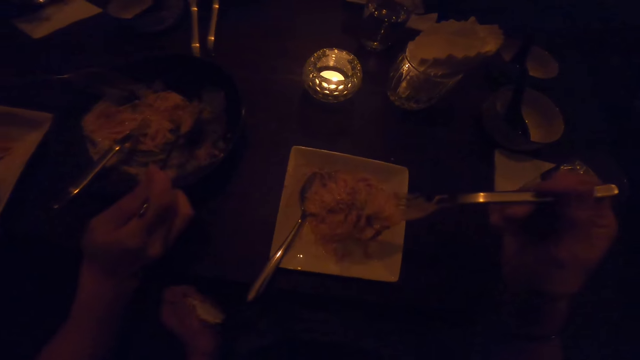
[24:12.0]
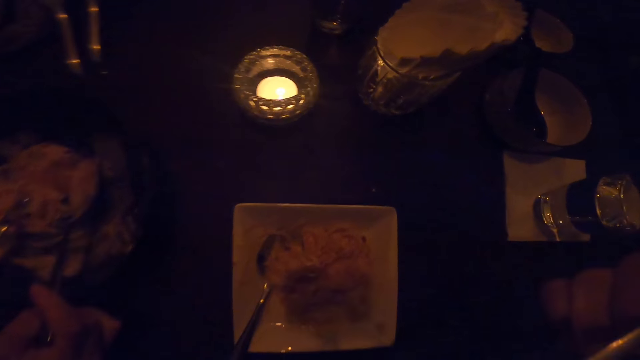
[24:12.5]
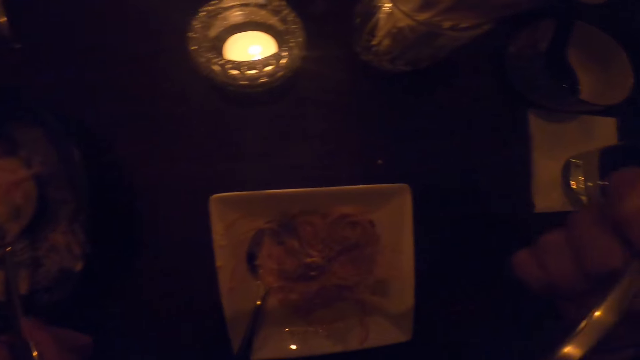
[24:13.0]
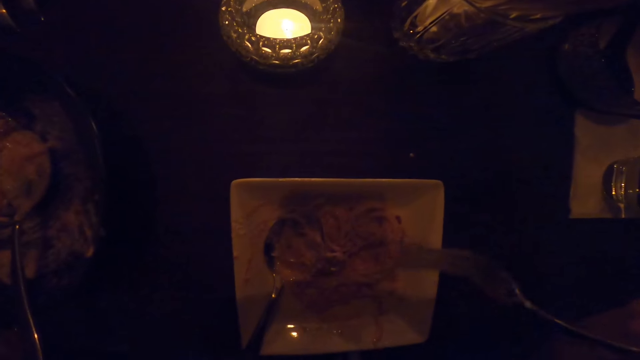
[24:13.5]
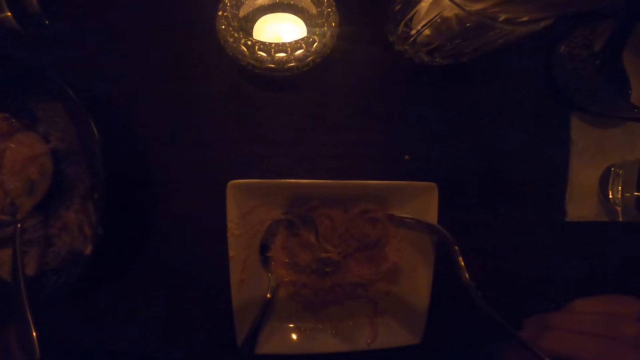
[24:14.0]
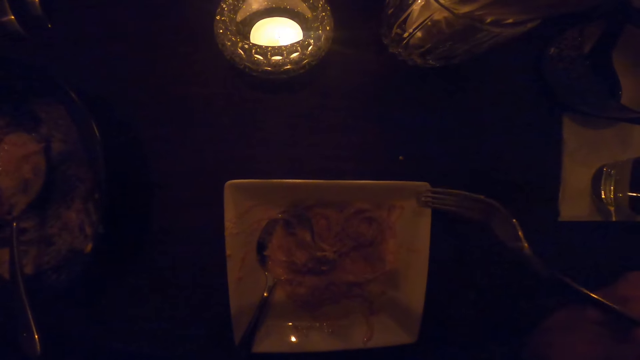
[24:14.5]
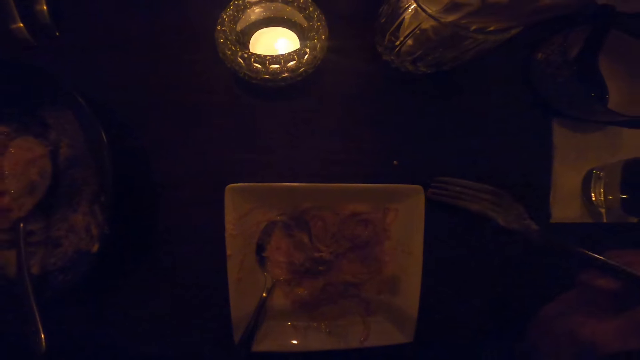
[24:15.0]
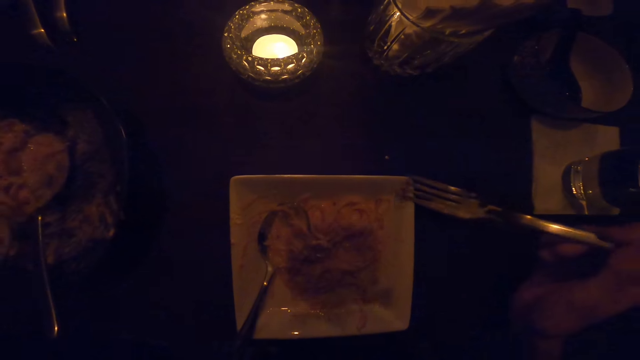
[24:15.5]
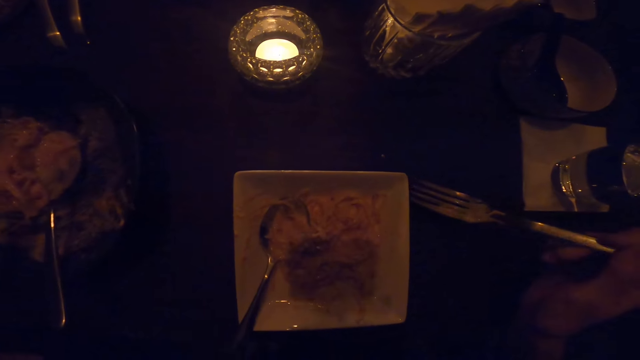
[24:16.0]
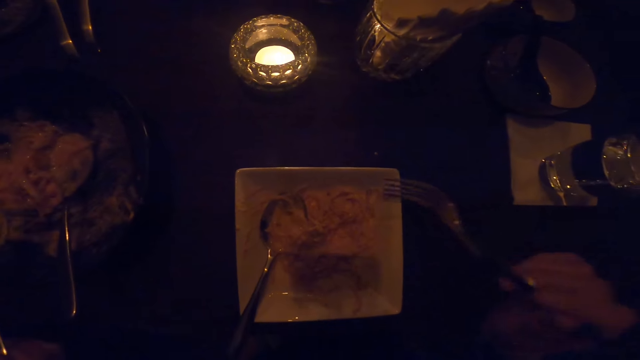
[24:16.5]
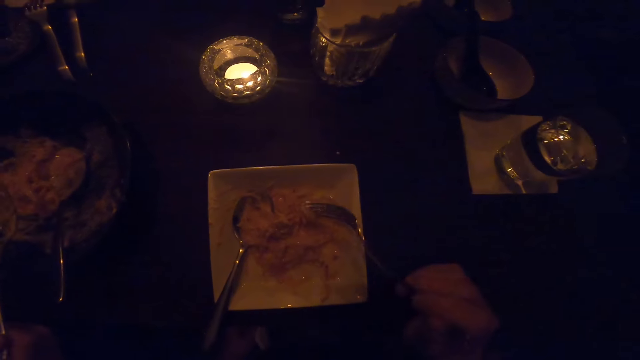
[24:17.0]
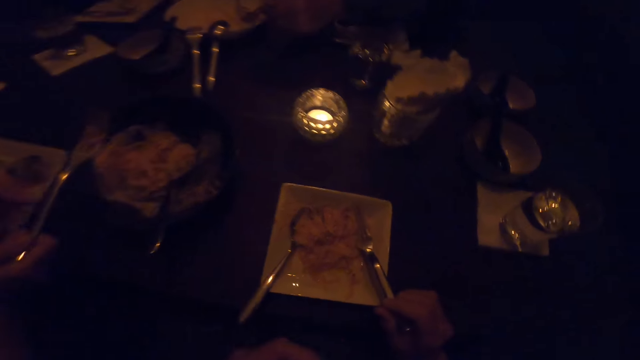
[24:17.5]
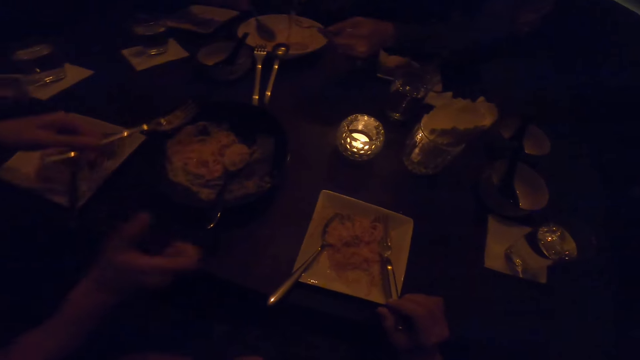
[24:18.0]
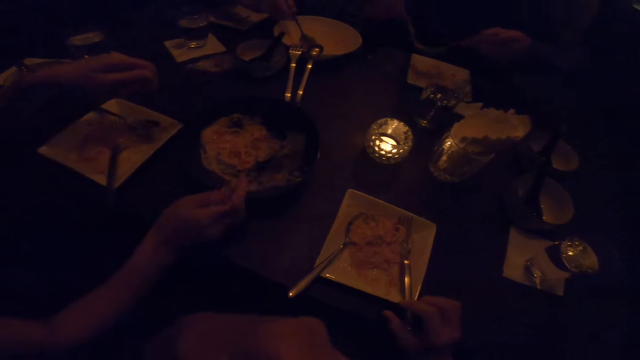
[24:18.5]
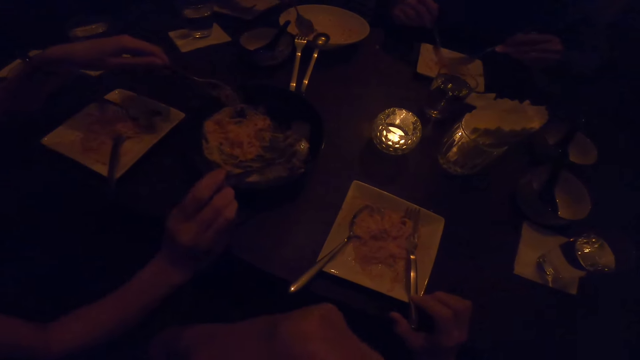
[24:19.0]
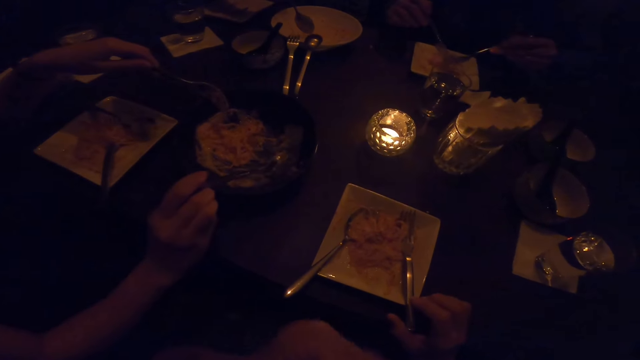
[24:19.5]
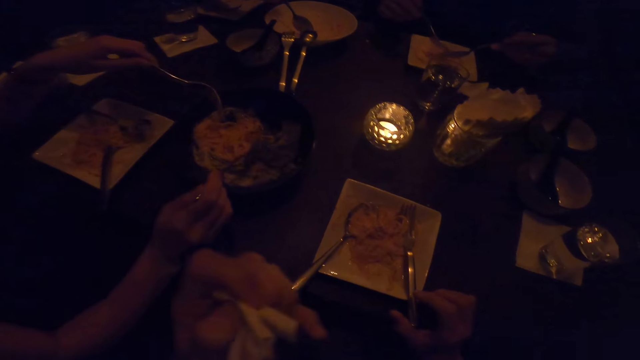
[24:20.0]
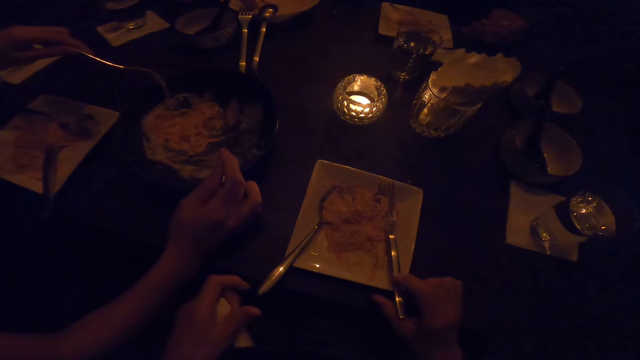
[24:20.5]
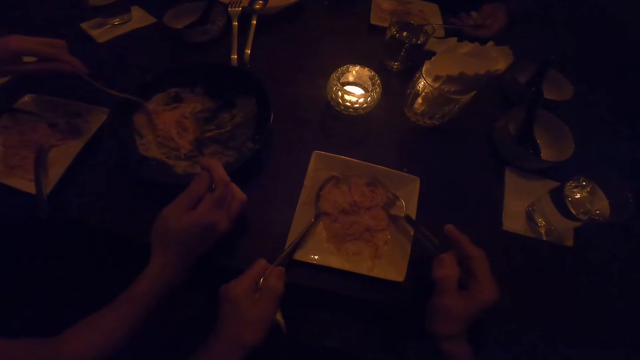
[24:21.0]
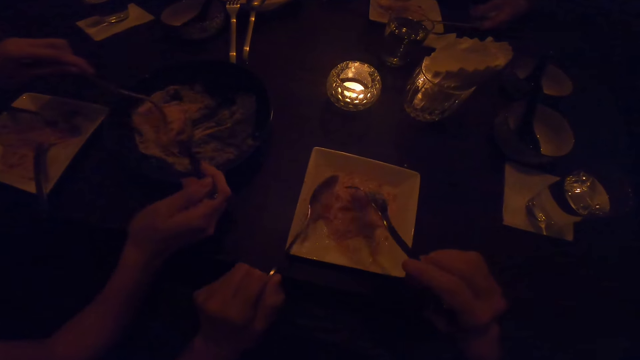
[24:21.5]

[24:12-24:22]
The camera wearer eats from the plate on the table with the fork in his right hand. He stops eating from the plate on the table.

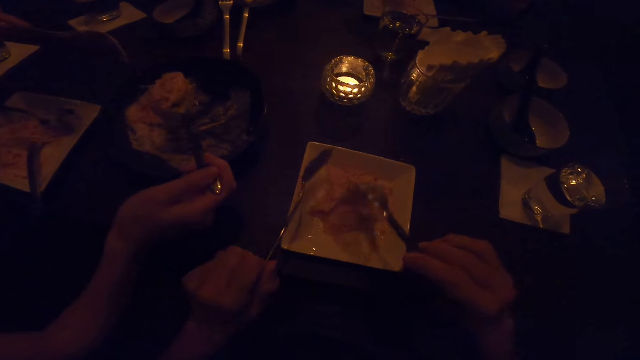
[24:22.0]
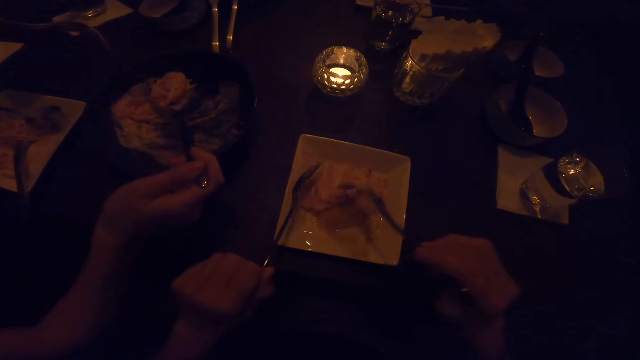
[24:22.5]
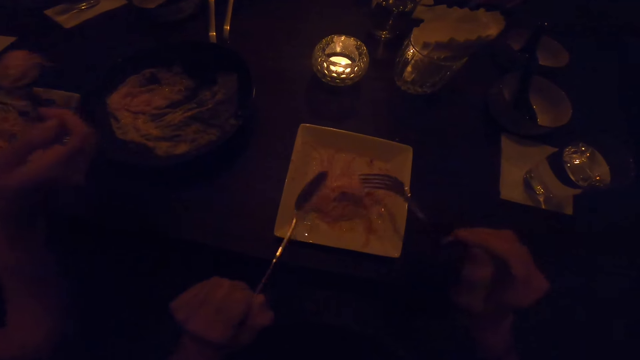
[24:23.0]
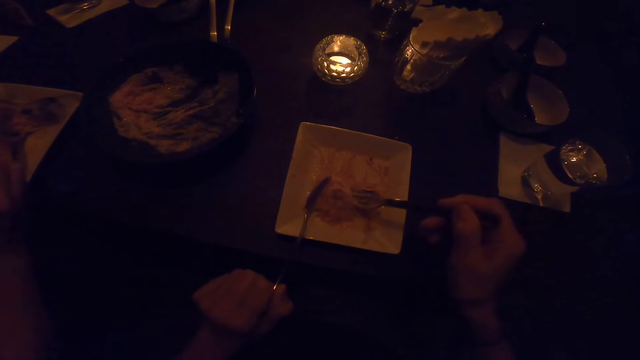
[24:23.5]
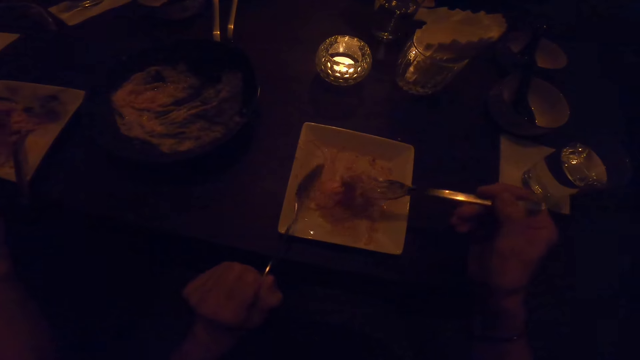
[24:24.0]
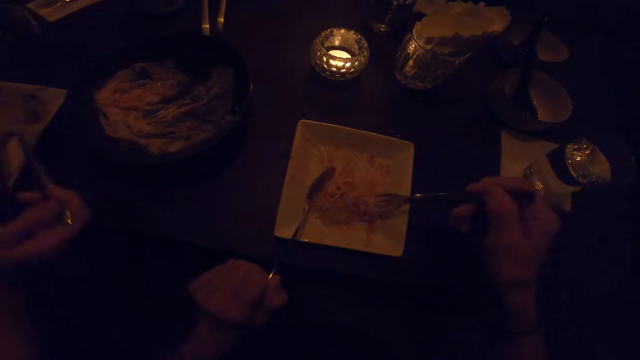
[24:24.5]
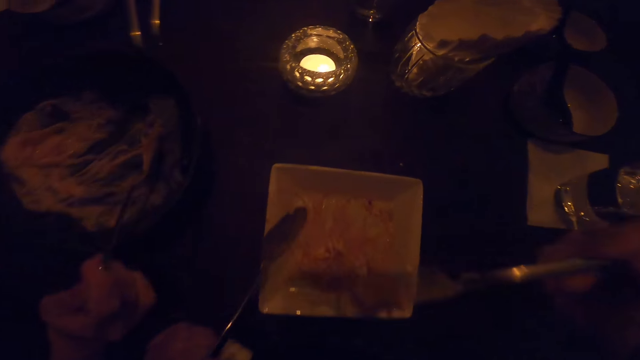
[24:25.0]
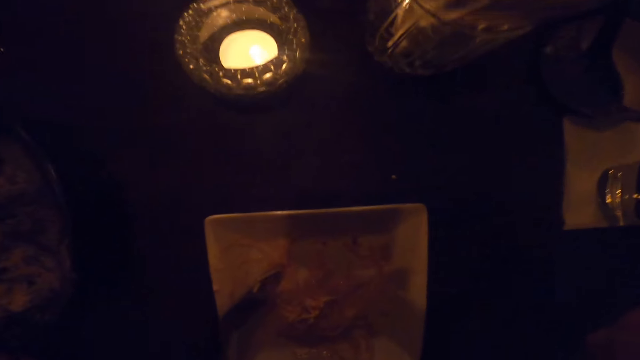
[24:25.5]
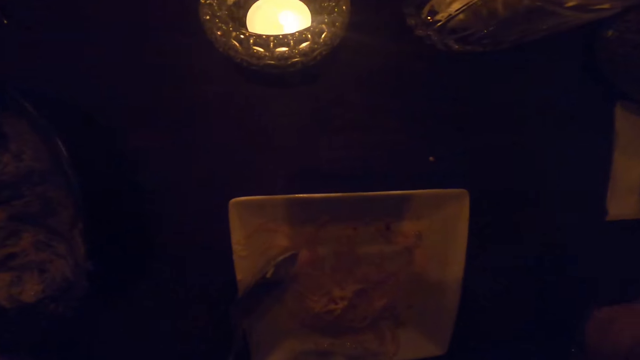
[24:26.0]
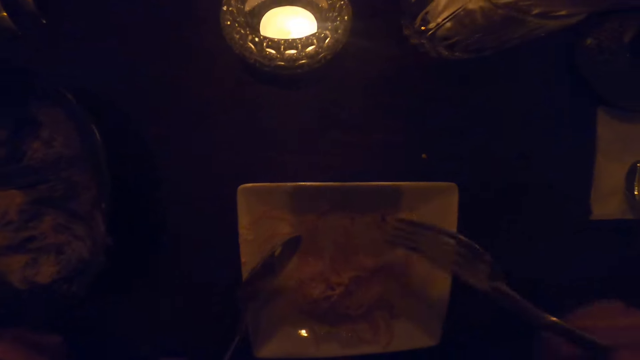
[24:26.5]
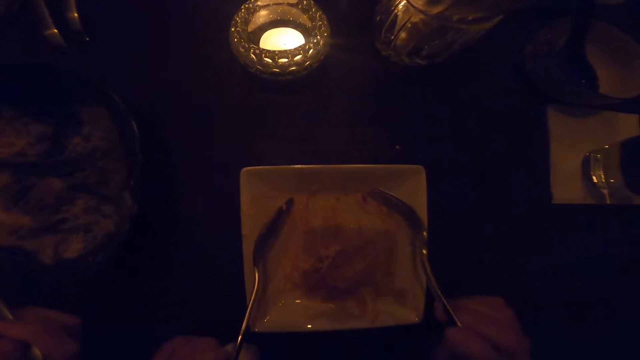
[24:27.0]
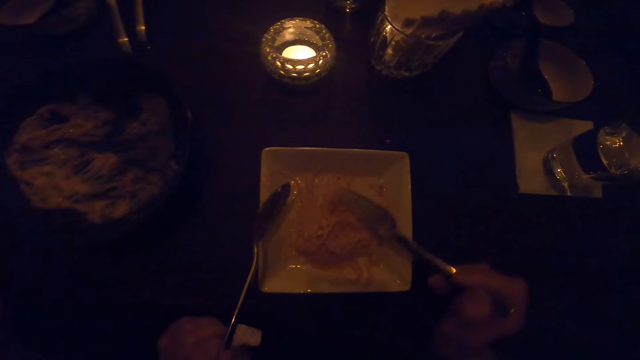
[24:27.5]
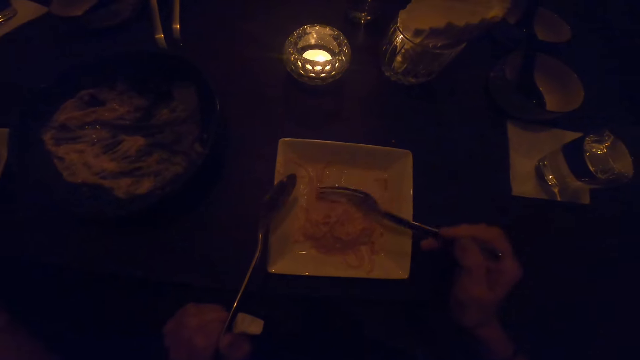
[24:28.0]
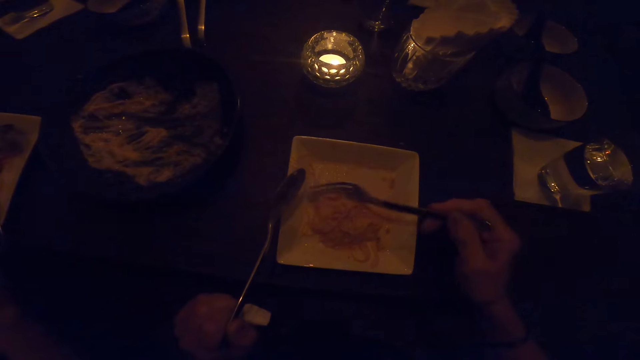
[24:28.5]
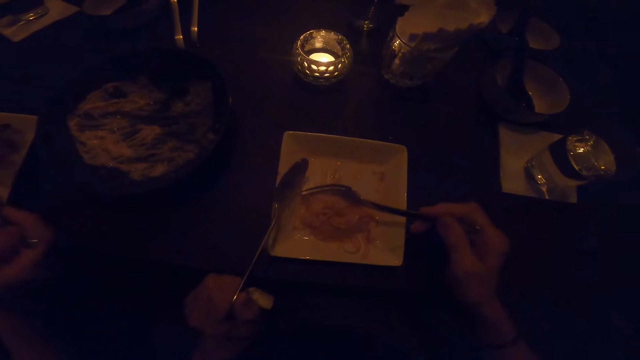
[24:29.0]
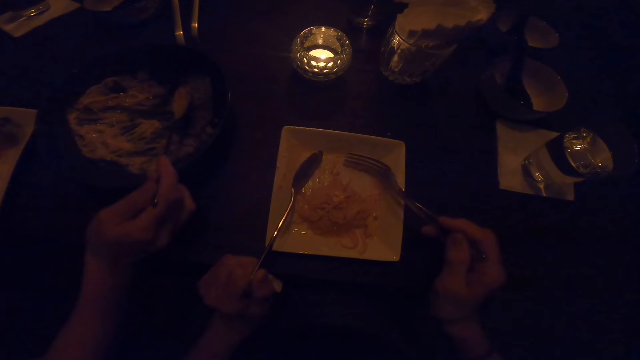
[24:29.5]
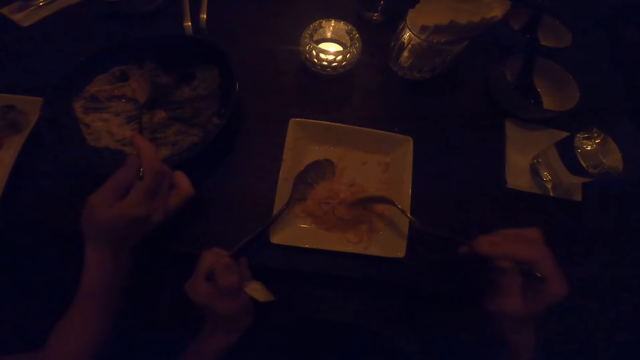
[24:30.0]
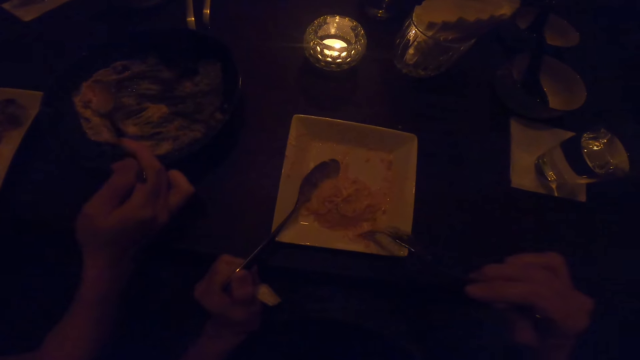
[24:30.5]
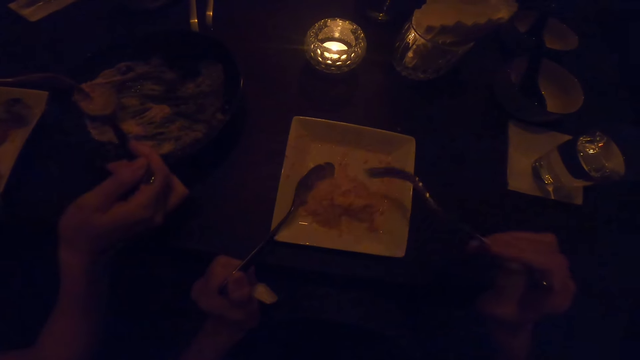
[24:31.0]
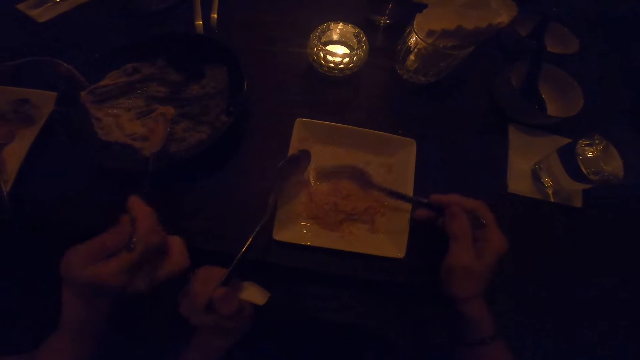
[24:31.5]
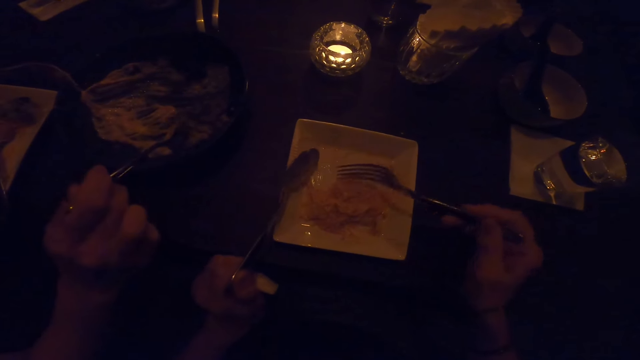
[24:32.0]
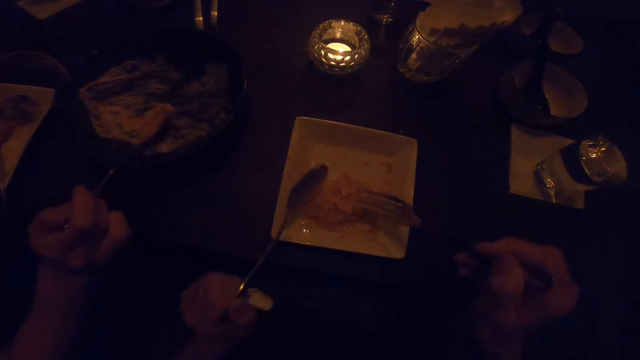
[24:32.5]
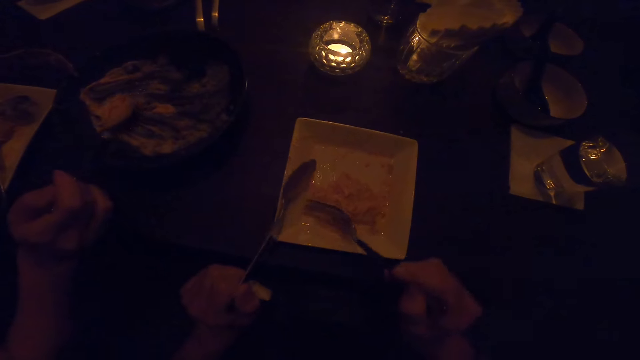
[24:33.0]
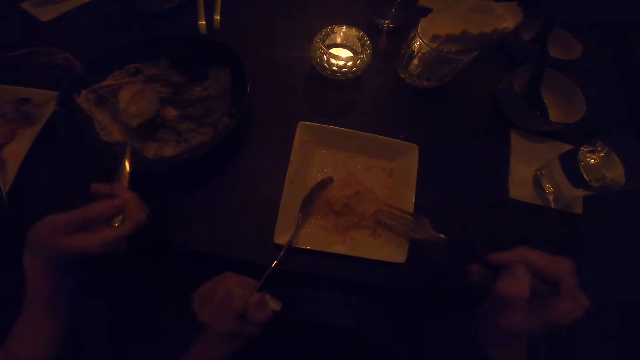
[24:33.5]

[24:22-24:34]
The camera wearer stirs the food on the plate on the table with the fork in his right hand. He eats from the plate on the table with the fork in his right hand.
